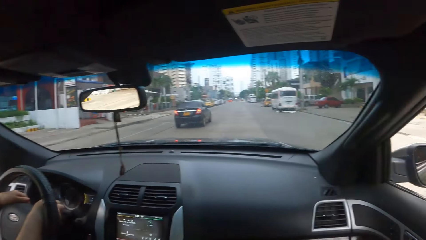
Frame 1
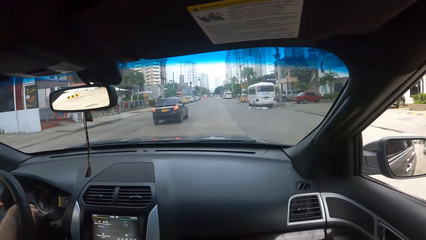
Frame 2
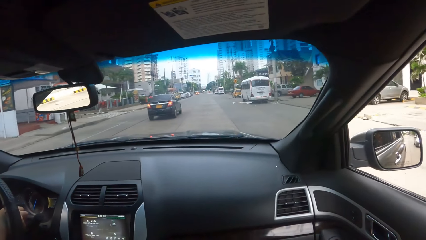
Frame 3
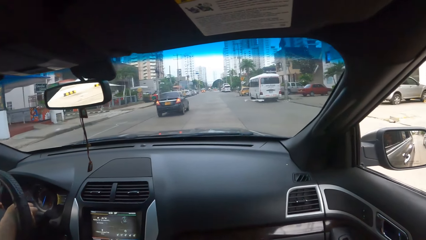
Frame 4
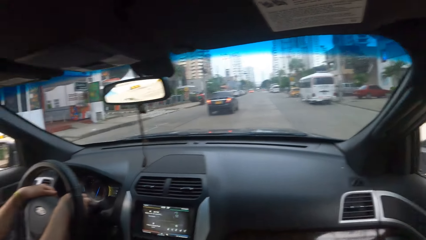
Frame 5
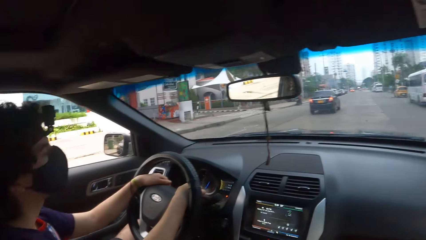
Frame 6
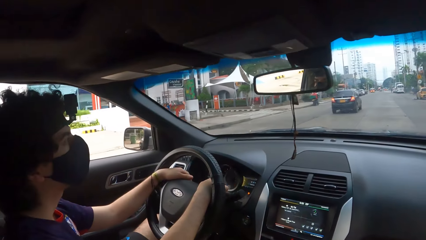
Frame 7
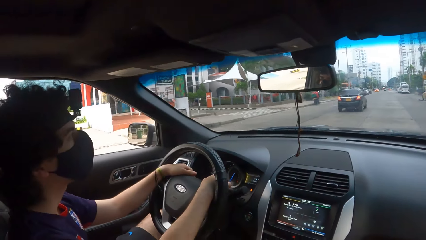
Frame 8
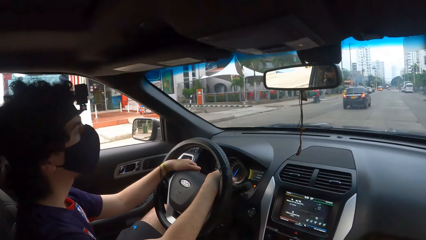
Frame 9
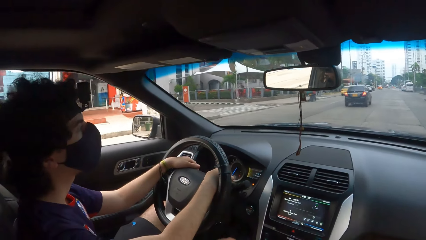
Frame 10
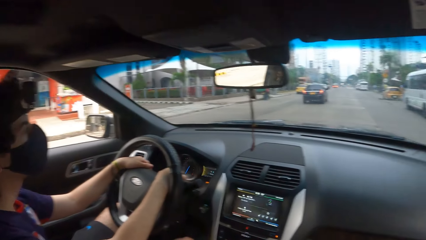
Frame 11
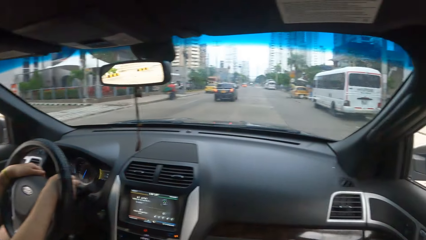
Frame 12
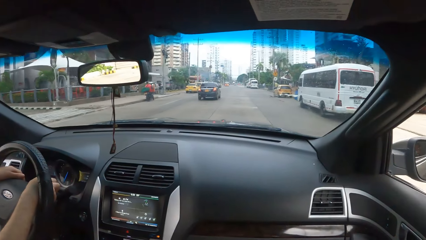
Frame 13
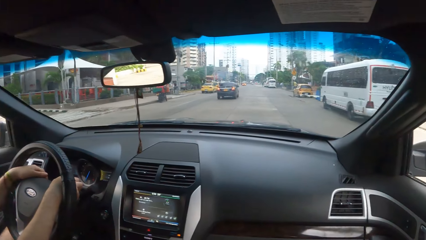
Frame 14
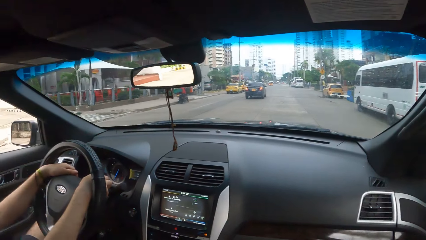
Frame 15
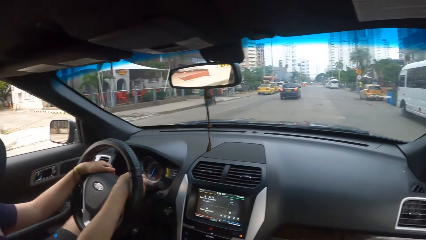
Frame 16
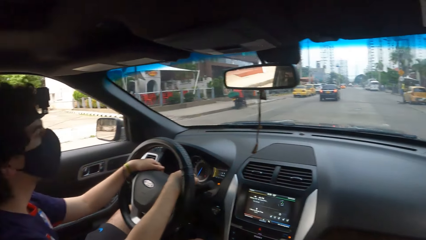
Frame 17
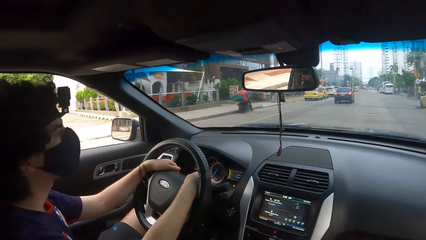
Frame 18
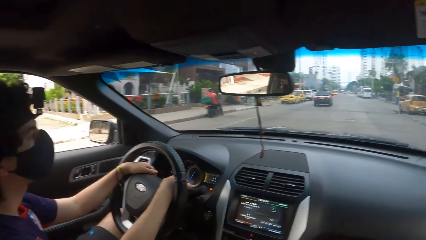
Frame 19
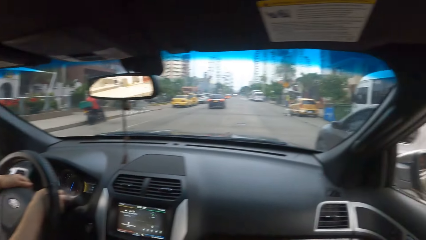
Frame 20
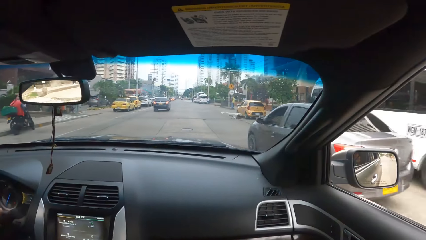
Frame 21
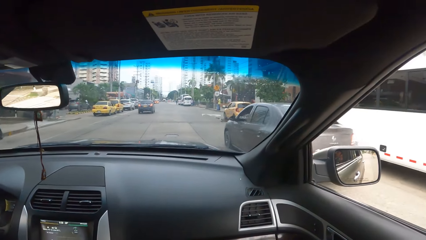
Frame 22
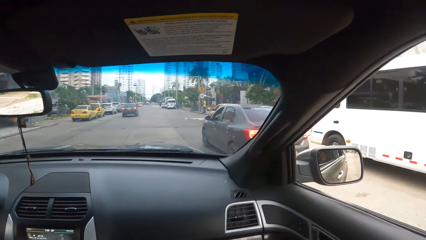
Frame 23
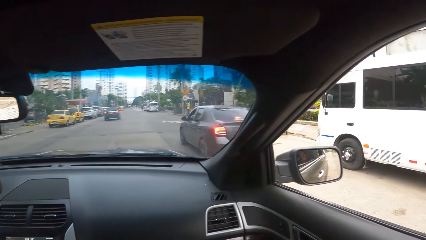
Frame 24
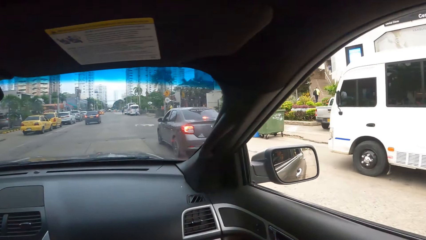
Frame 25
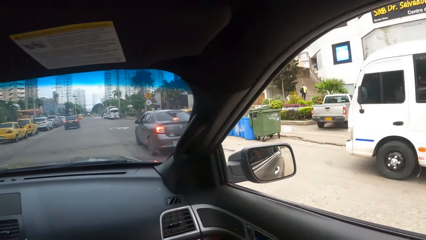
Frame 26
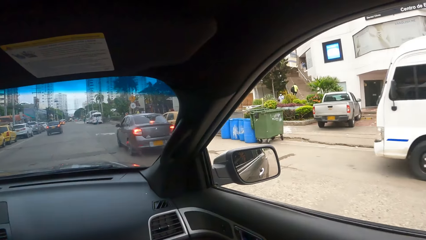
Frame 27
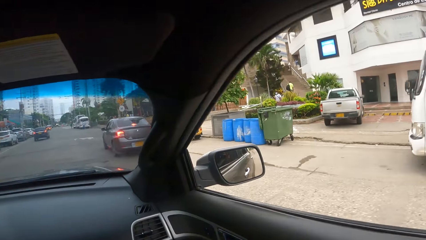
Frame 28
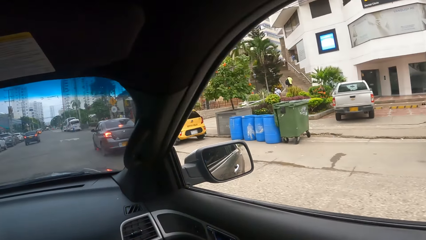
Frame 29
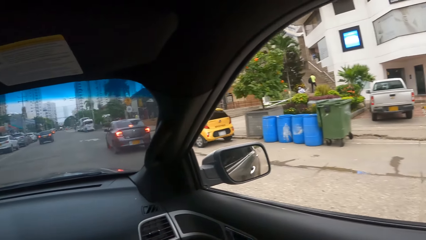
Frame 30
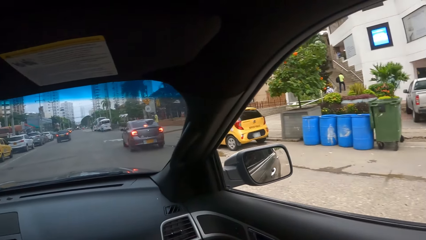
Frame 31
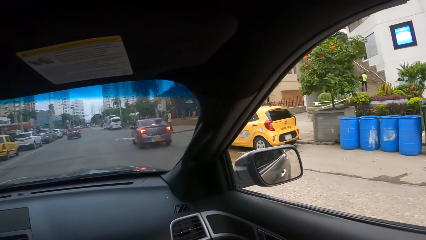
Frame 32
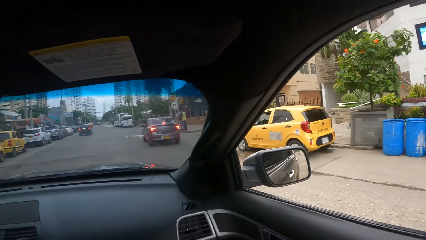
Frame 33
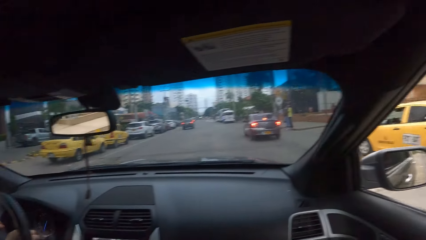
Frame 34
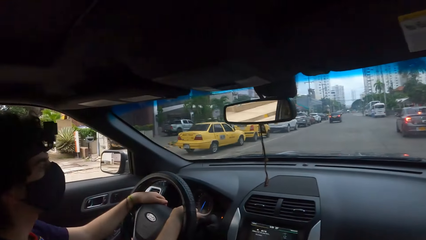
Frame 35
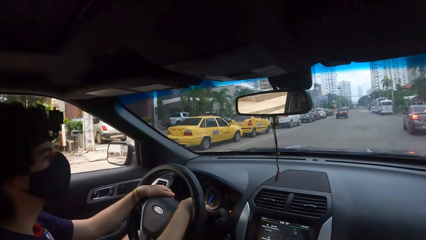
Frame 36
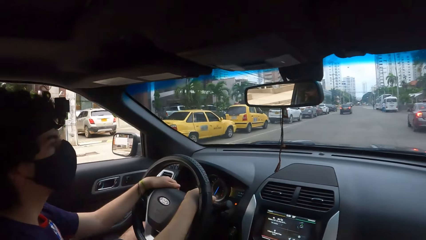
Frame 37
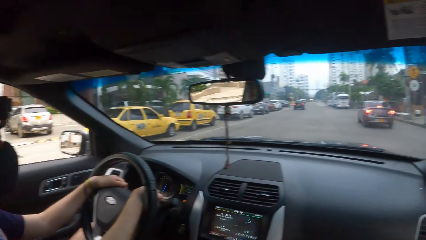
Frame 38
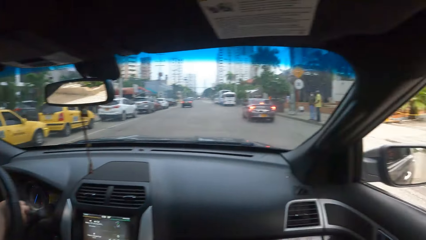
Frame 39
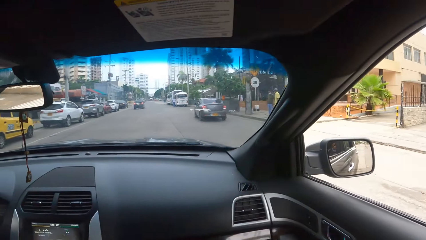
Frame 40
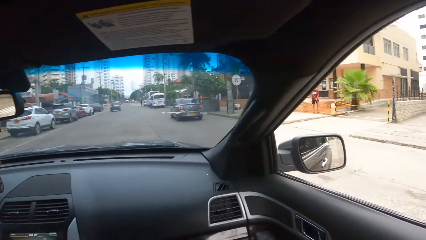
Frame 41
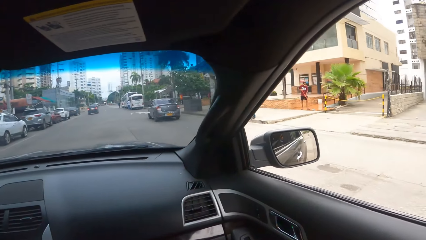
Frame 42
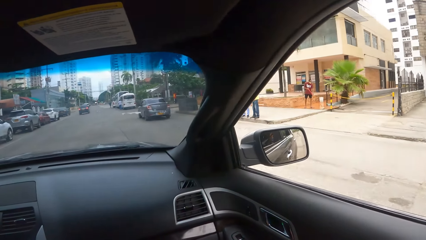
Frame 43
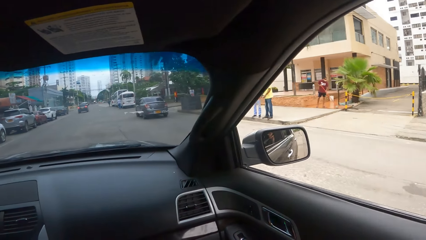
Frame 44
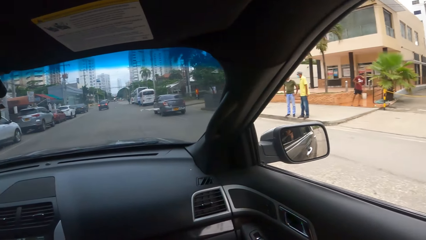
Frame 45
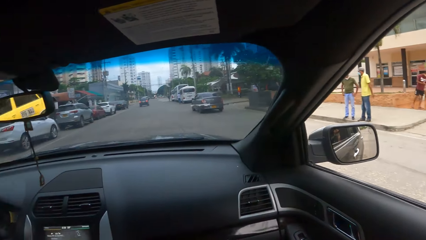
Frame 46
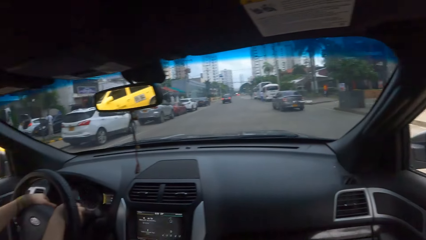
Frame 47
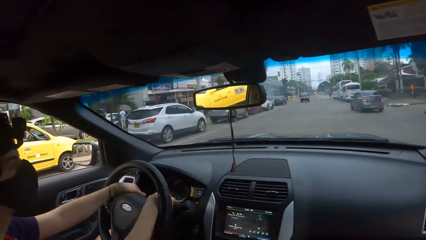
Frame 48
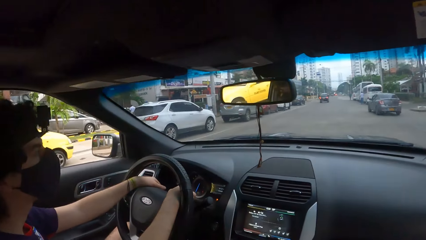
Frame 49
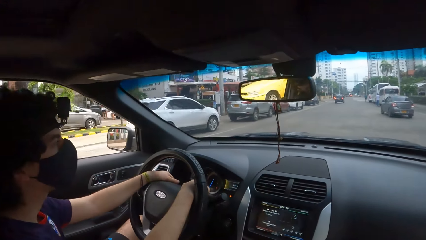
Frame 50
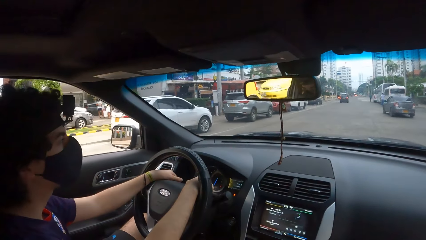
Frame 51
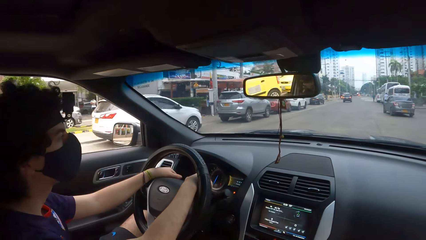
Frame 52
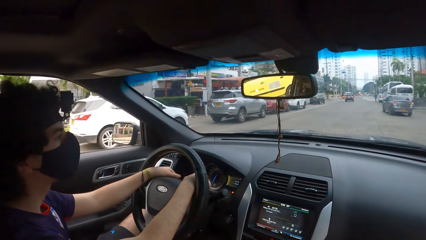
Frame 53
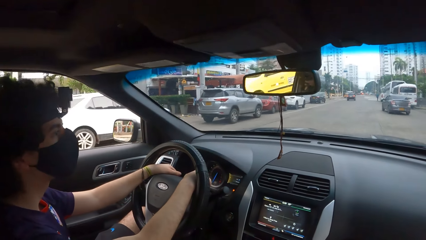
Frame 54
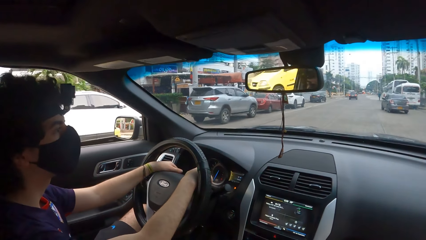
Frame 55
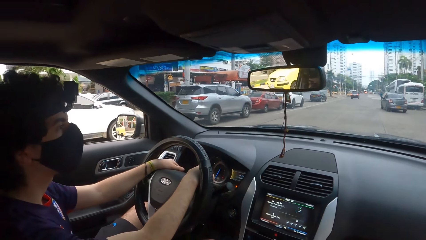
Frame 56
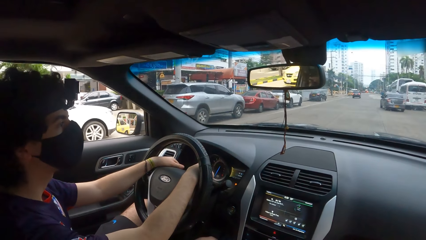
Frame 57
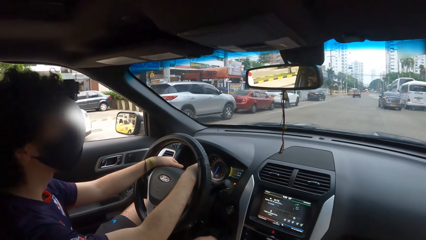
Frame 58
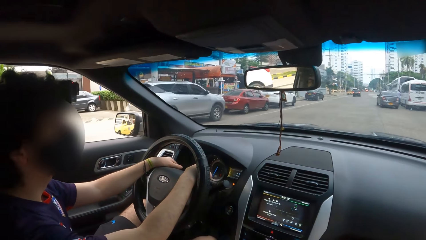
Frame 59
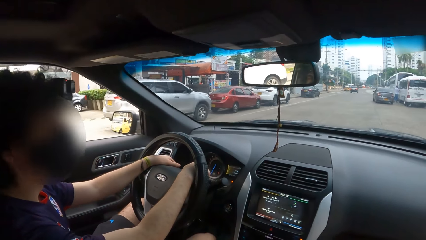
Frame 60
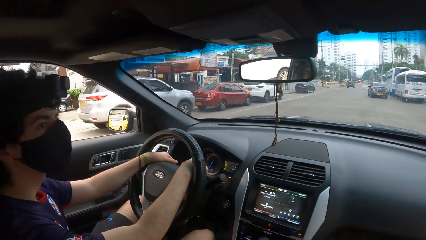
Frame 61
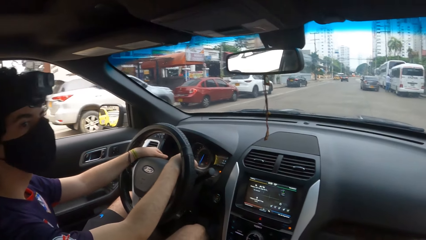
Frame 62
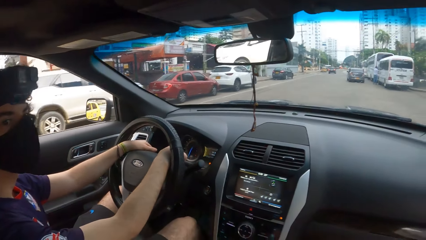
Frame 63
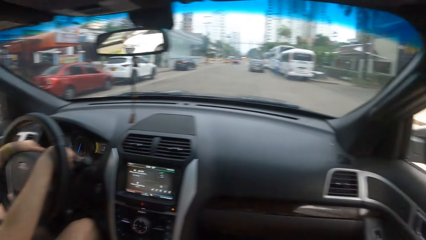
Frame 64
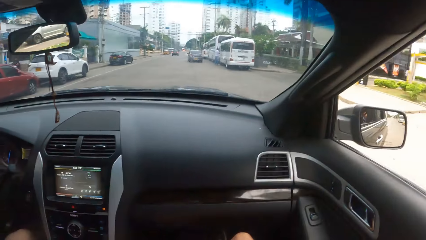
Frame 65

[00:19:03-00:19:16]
The camera wearer looks at a man. They look around.

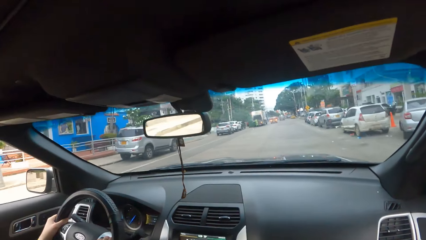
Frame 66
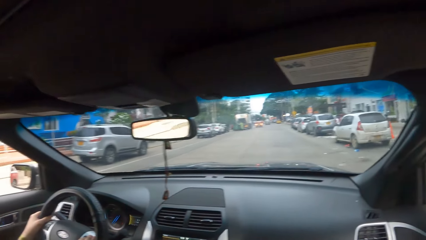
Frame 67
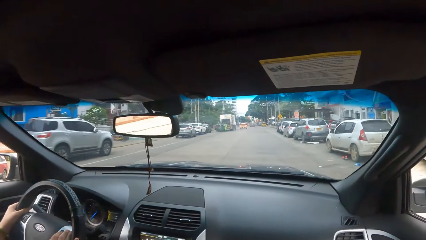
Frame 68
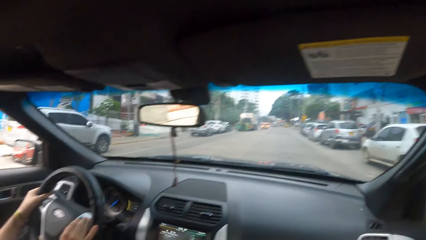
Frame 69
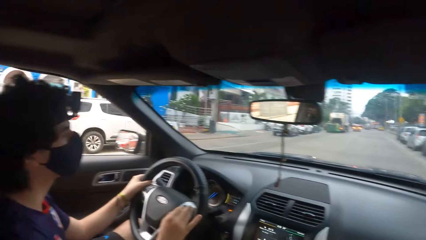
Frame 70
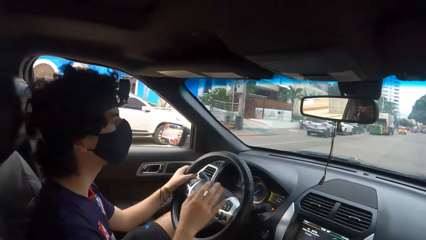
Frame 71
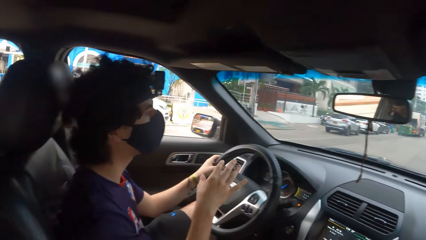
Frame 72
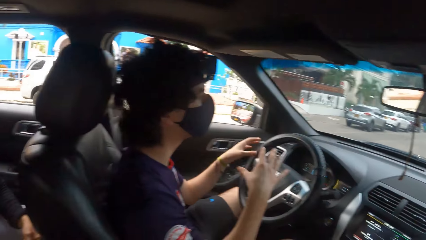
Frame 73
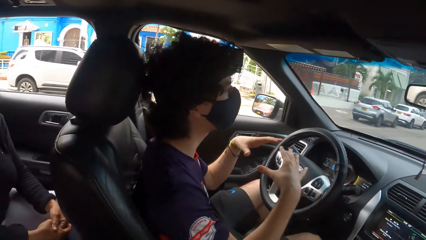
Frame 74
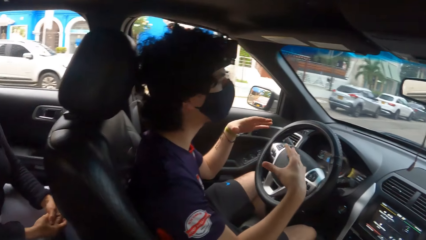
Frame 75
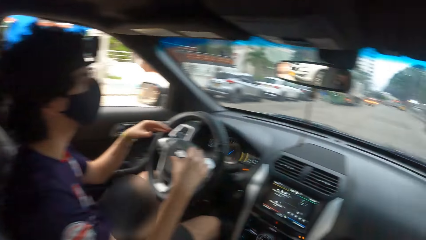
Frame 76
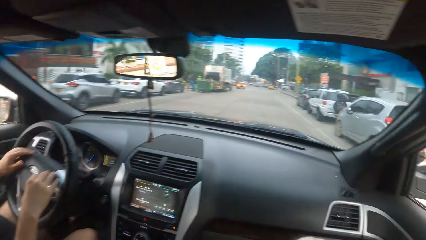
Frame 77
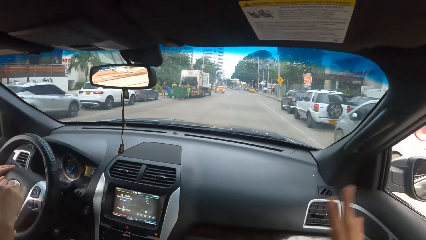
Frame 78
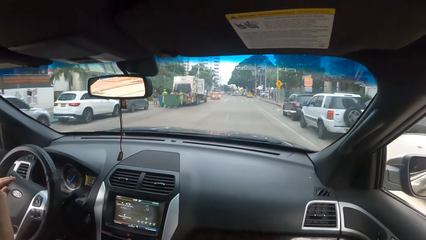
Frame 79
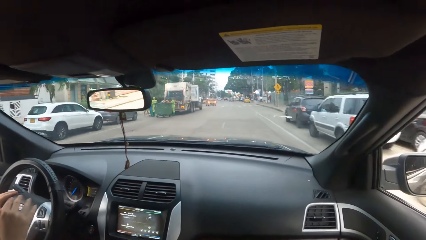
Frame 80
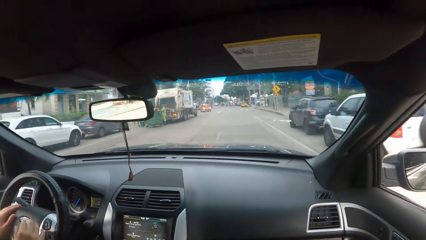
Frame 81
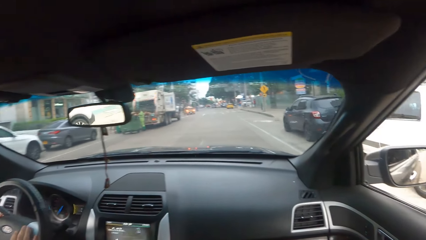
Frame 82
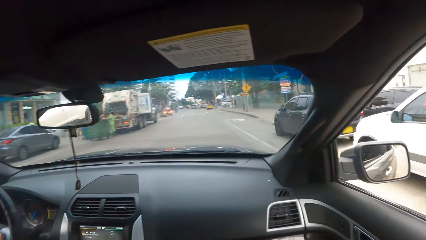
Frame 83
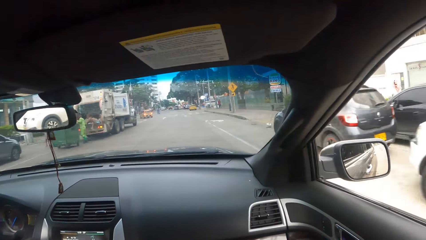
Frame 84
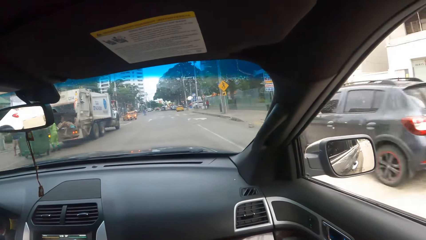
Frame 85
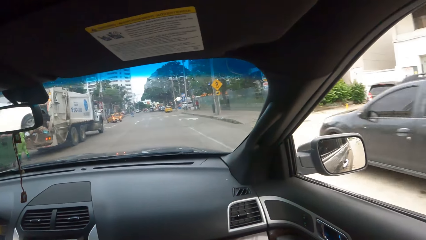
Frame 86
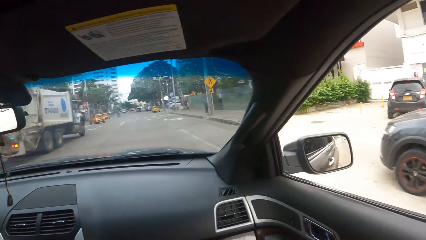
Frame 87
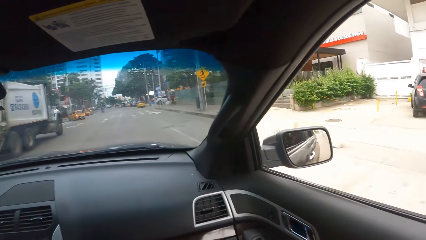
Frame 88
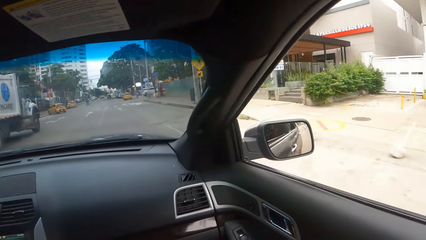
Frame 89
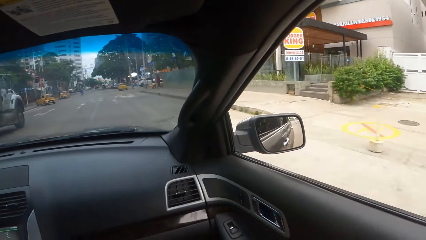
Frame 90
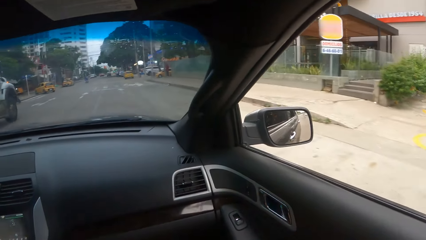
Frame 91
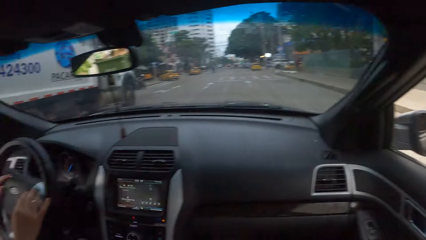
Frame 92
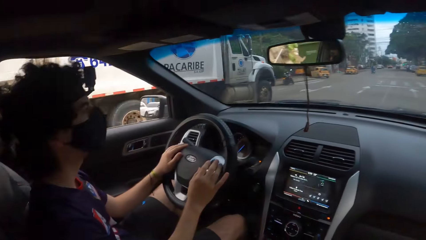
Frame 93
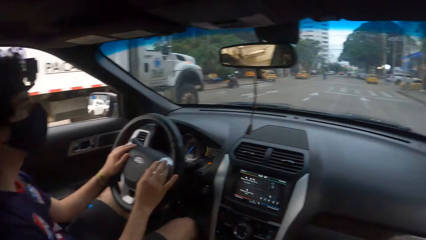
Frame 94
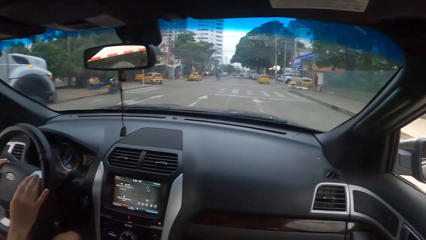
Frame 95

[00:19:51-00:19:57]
The camera wearer illustrates with his hands. He interacts with a man. He looks around. He drives a car on the road.
